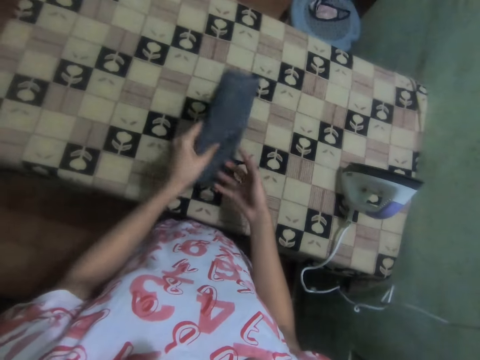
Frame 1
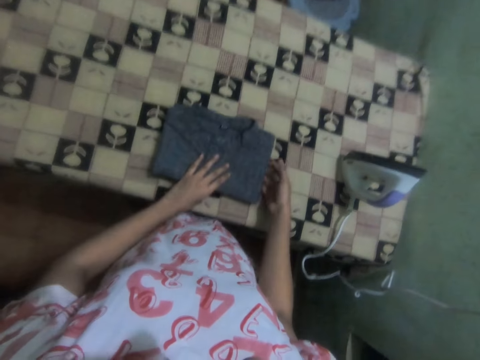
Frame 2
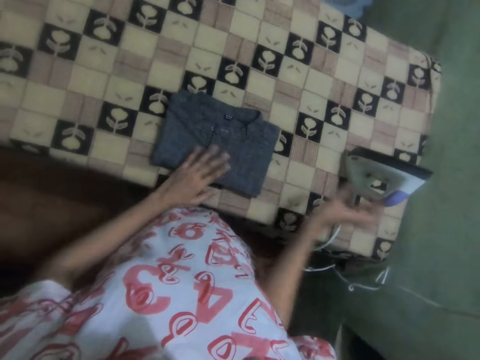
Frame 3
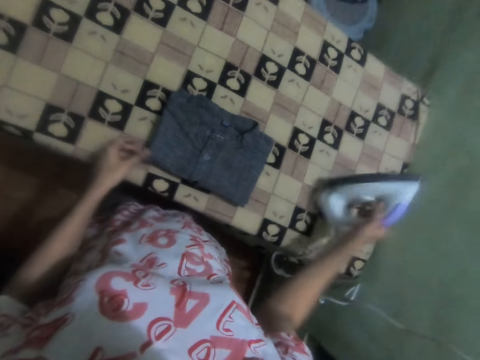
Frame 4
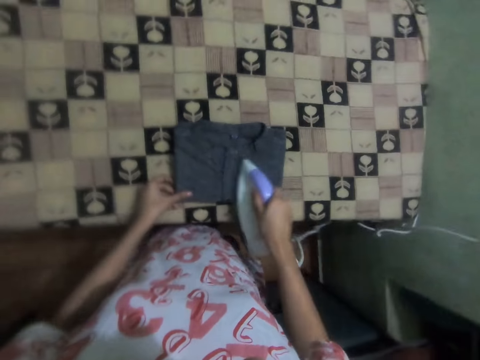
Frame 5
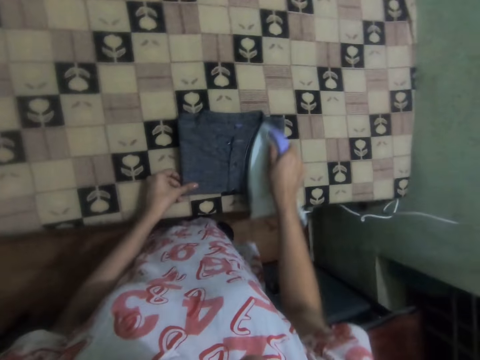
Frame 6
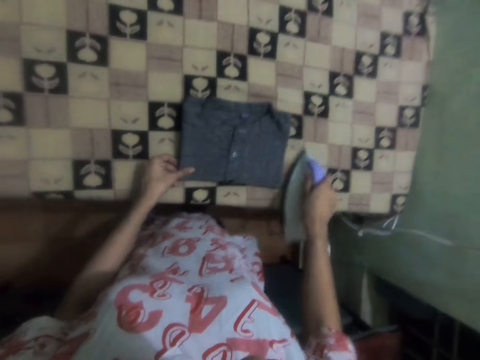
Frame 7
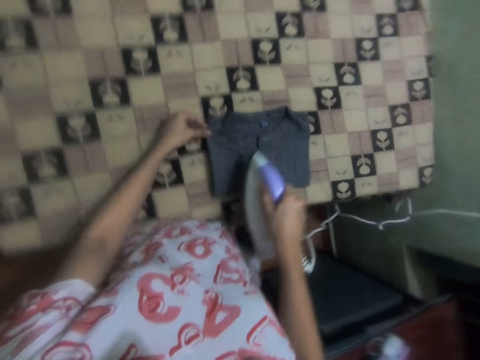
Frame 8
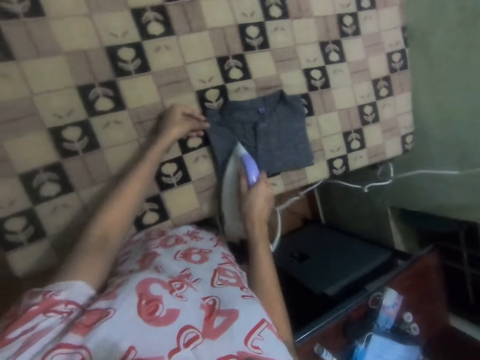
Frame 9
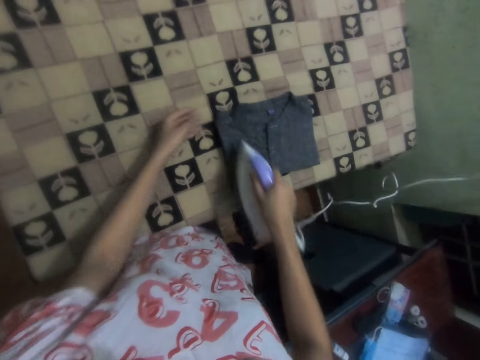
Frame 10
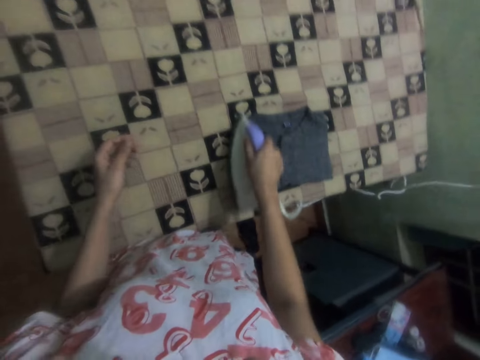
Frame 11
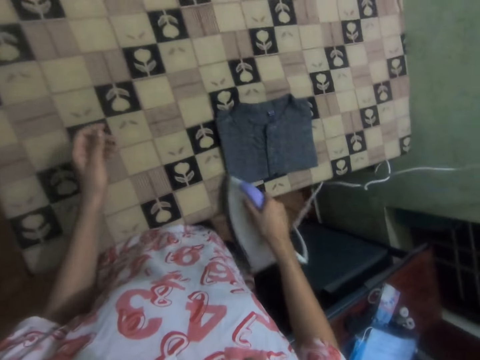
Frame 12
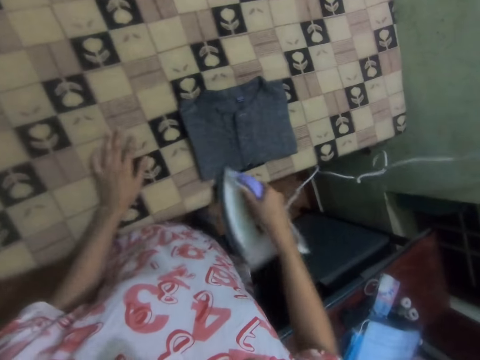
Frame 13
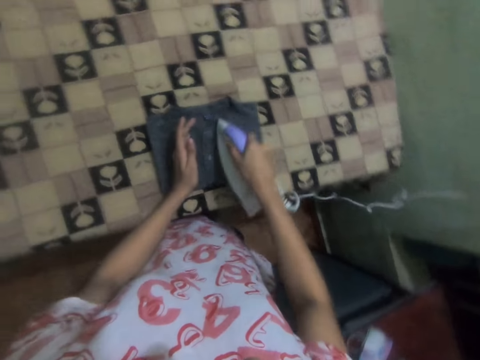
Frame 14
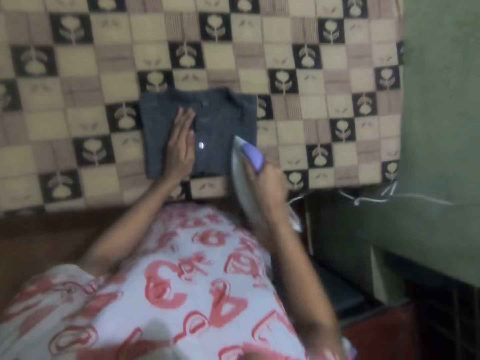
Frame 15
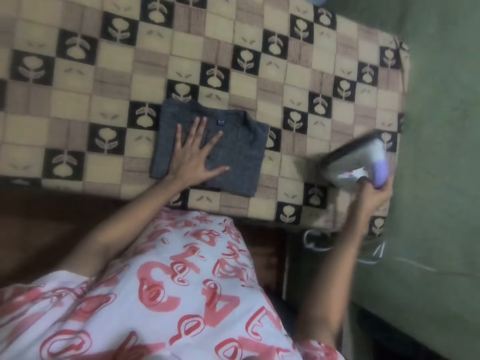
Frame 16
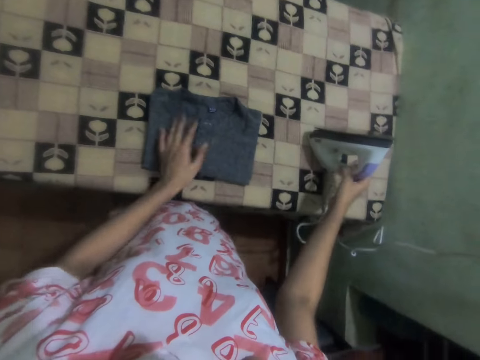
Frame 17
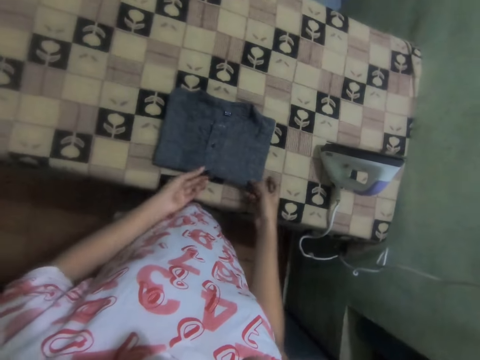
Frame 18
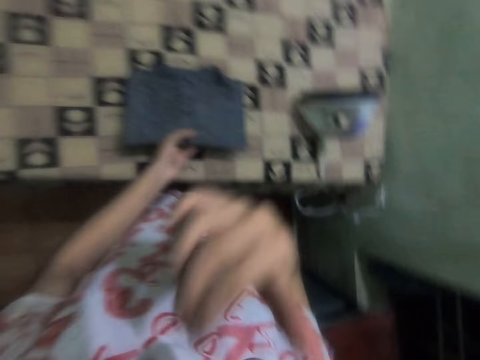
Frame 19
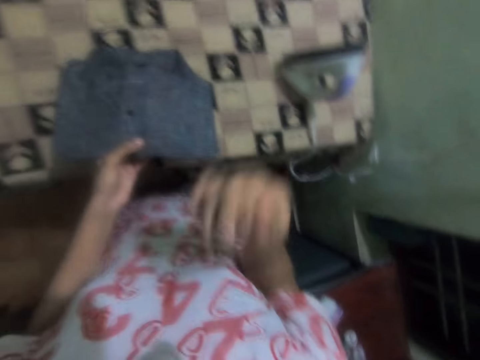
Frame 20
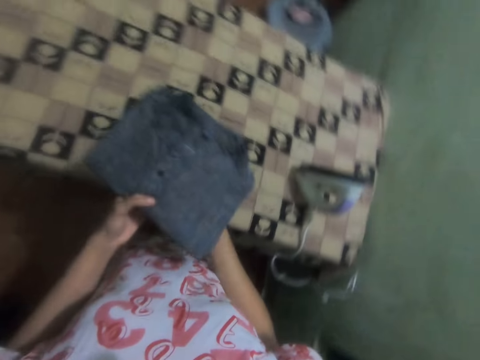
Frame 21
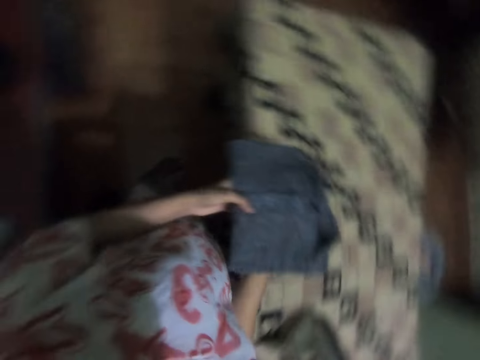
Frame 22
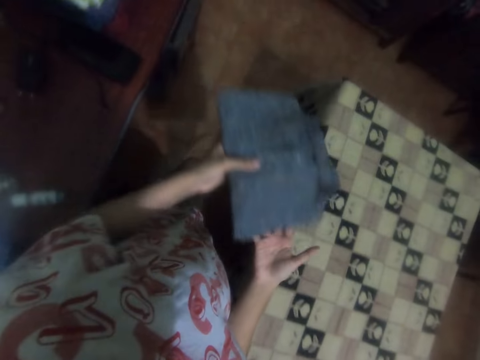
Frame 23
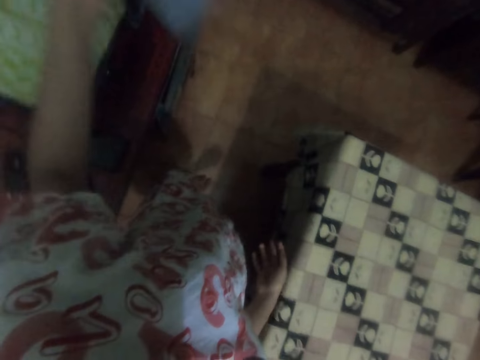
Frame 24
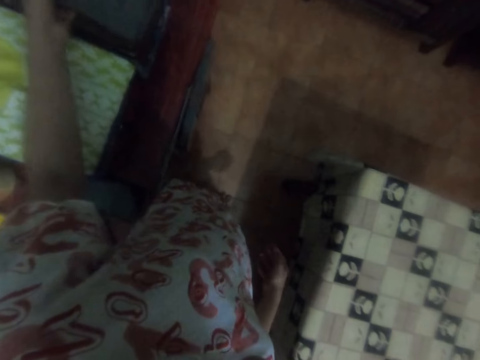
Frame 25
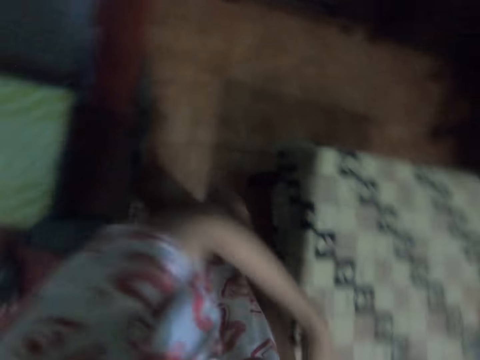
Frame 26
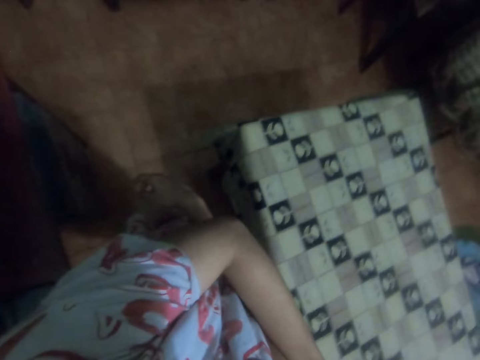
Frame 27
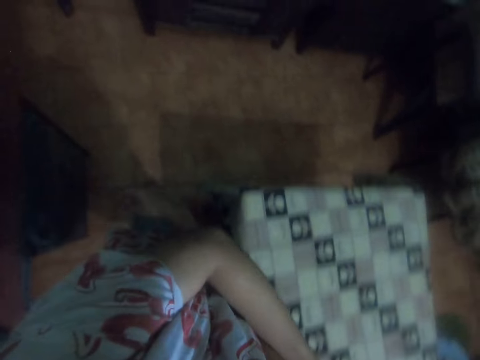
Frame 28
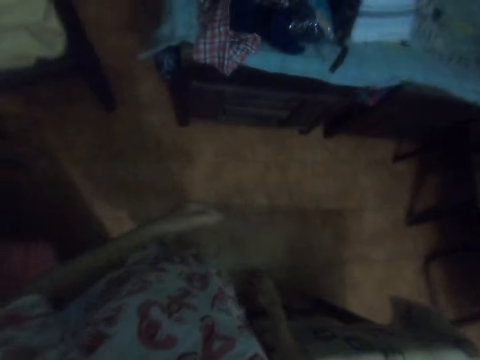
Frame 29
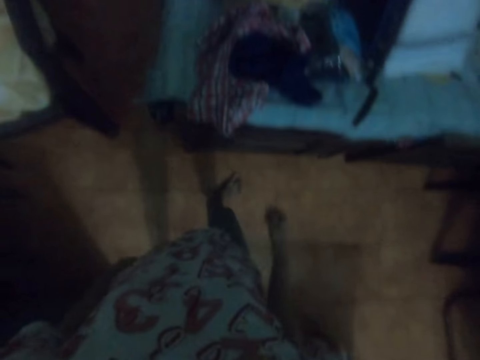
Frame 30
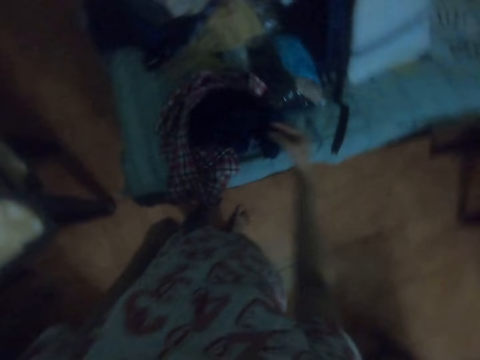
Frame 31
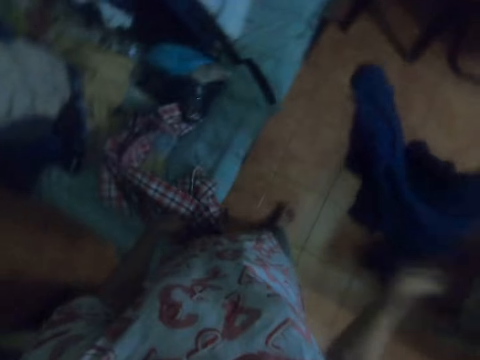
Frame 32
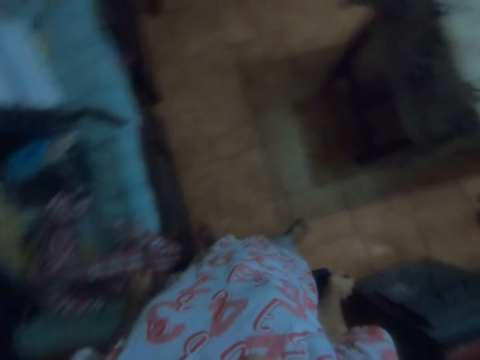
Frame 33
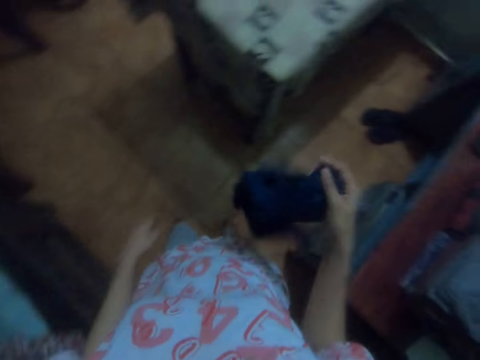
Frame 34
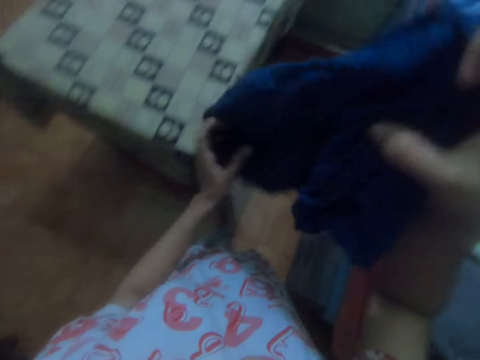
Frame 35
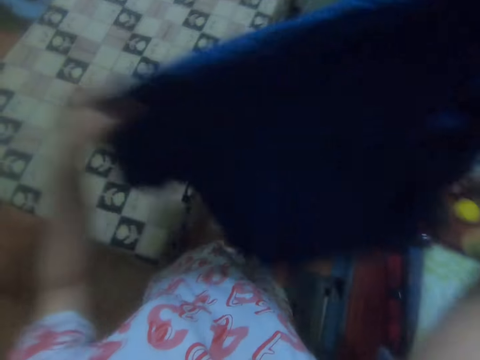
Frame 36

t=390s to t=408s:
The camera wearer takes the iron on the table. They iron the cloth on the table. They iron the cloth again. They put the iron on the table. They touch something. They put the cloth on the table. They touch something. They walk around. They take the cloth from the table.

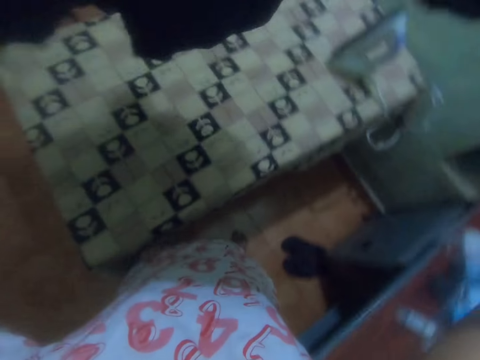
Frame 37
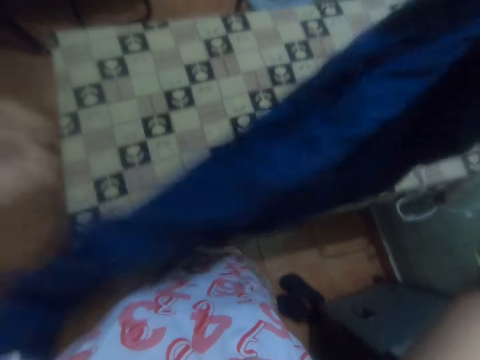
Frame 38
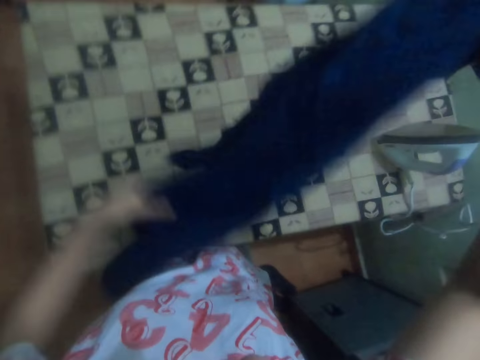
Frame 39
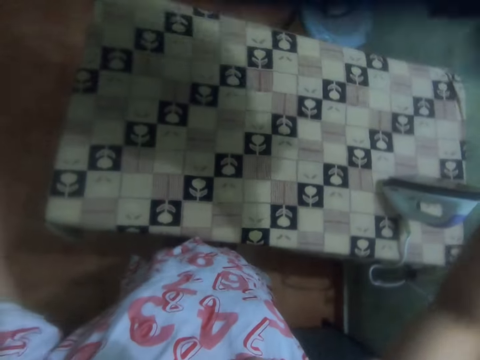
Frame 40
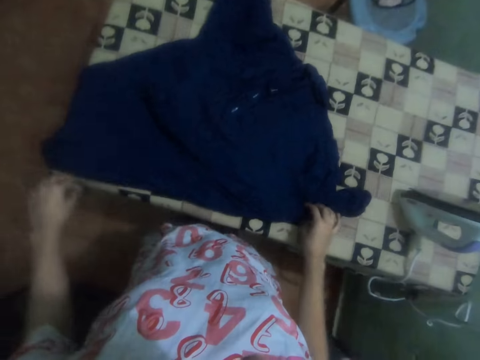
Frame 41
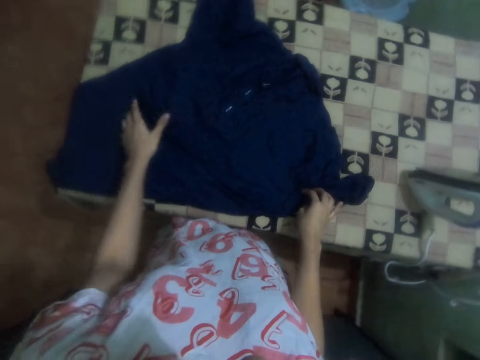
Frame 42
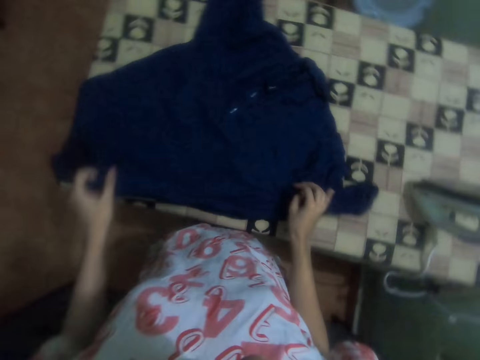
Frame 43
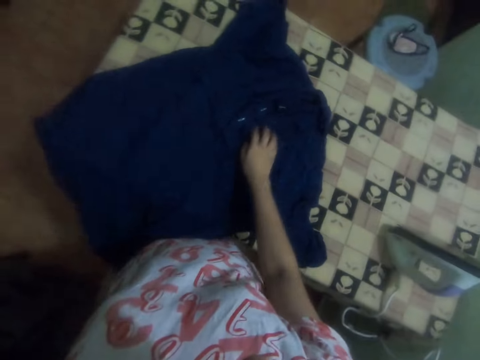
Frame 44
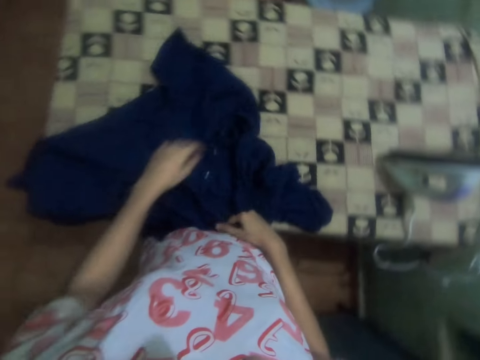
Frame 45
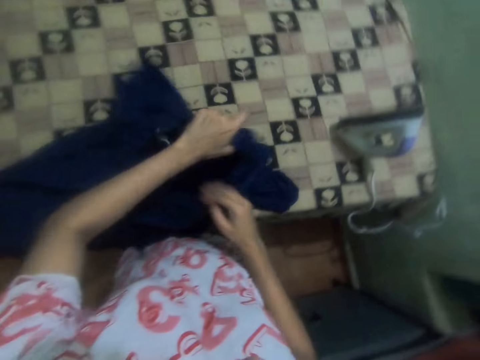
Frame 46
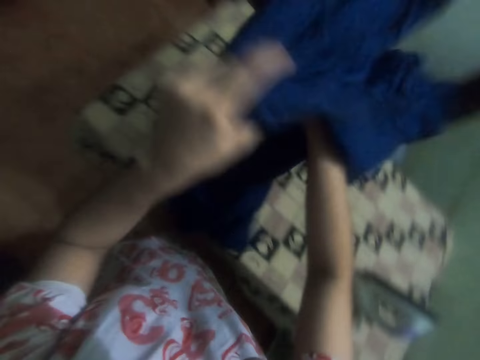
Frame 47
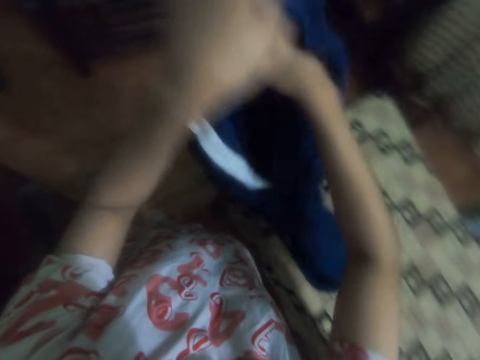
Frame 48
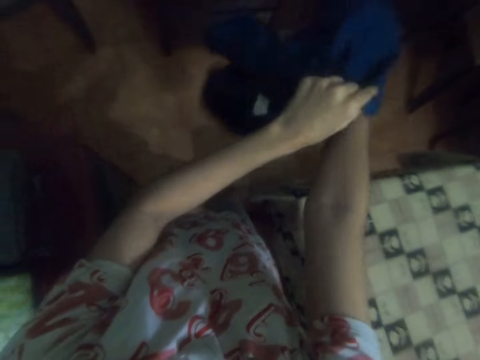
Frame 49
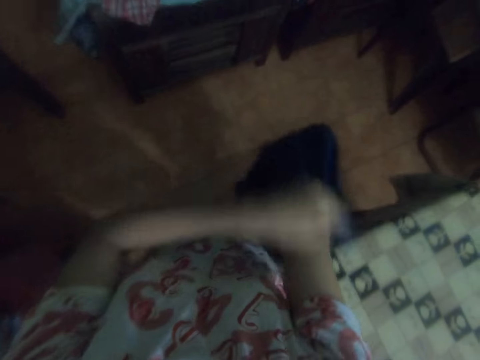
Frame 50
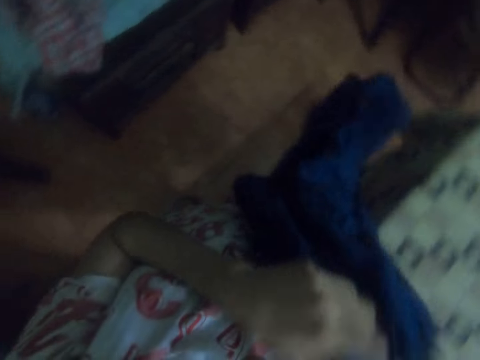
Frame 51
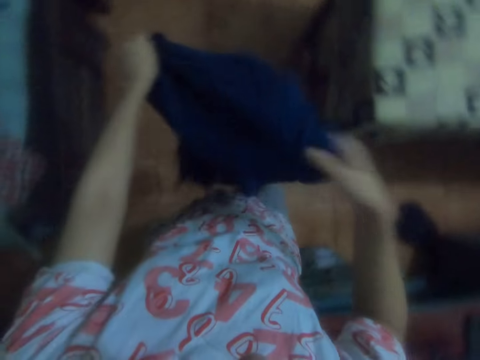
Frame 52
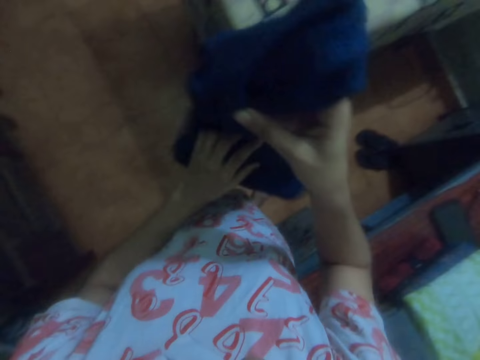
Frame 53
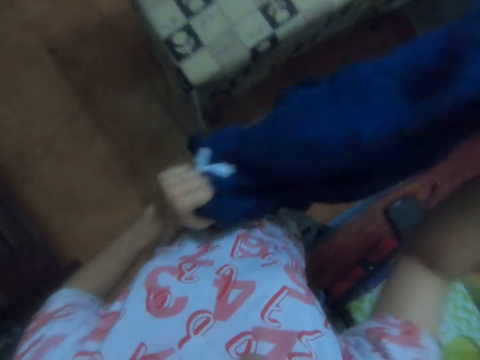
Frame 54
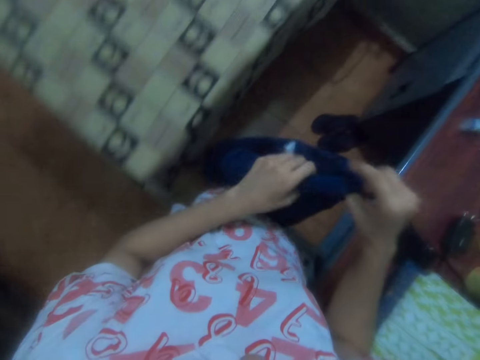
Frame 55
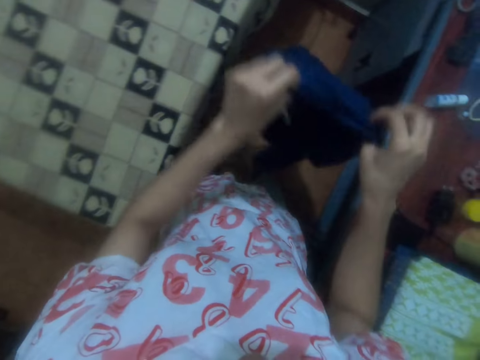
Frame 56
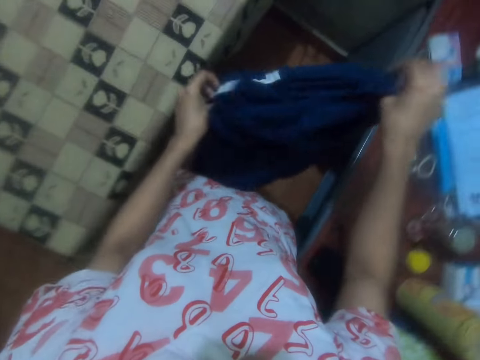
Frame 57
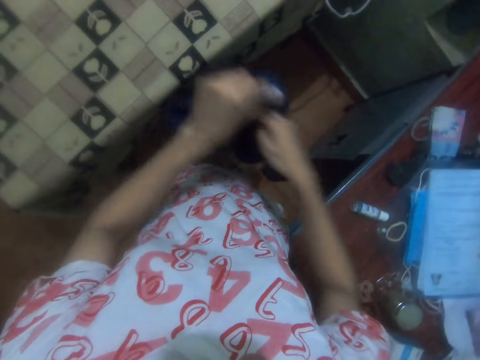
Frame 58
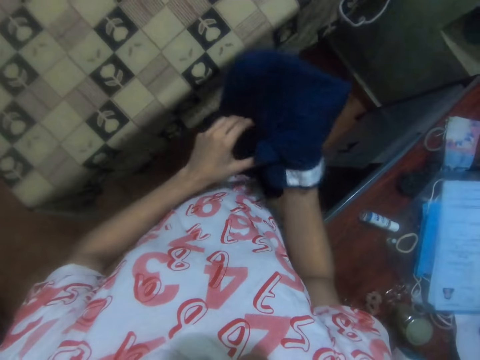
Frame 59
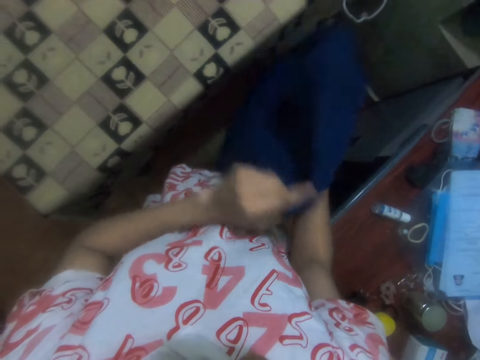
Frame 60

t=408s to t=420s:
The camera wearer puts the t-shirt on the table. They turn the t-shirt on the hand. They adjust the t-shirt.
